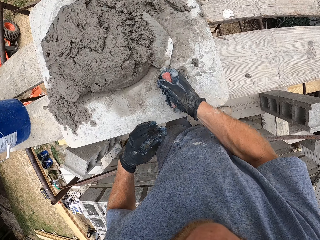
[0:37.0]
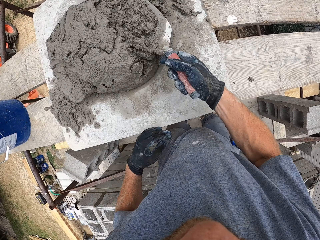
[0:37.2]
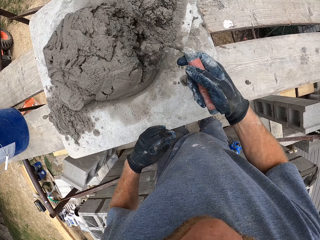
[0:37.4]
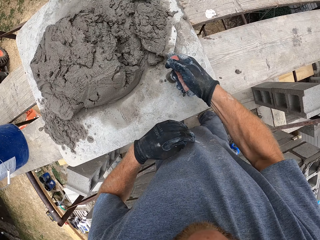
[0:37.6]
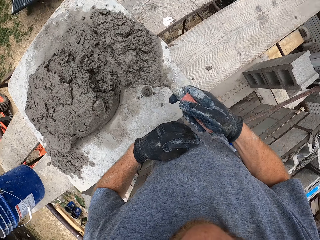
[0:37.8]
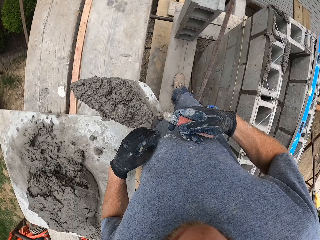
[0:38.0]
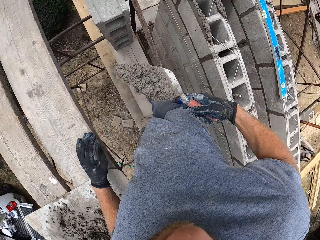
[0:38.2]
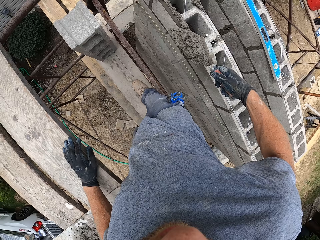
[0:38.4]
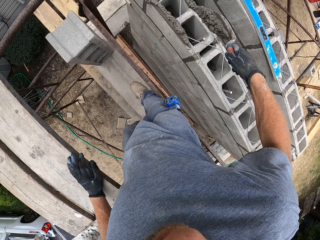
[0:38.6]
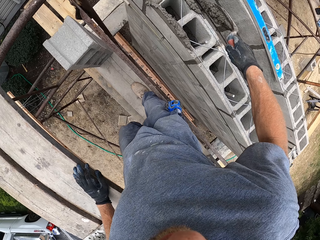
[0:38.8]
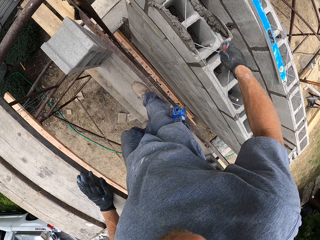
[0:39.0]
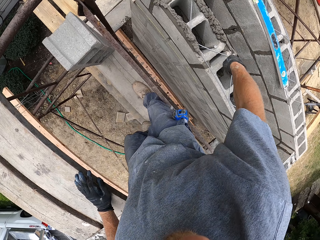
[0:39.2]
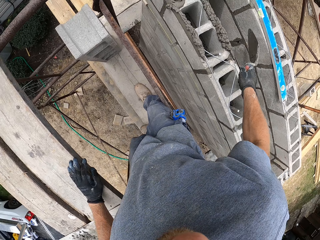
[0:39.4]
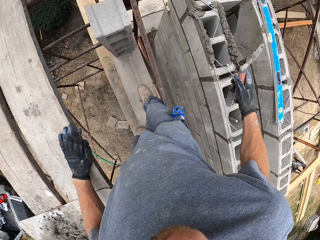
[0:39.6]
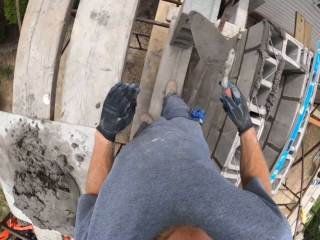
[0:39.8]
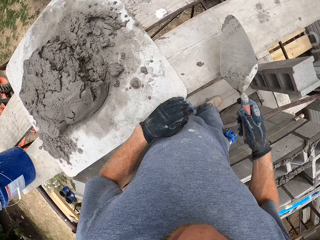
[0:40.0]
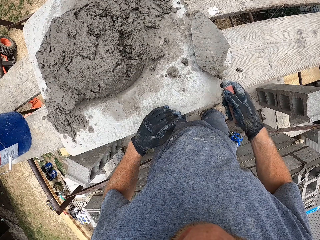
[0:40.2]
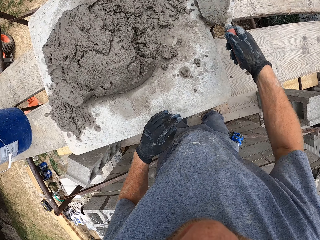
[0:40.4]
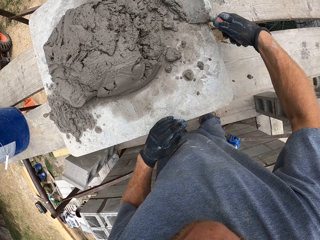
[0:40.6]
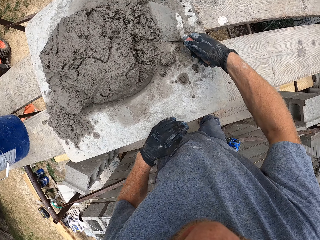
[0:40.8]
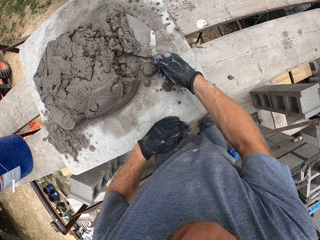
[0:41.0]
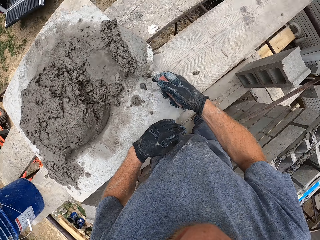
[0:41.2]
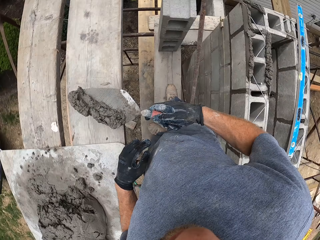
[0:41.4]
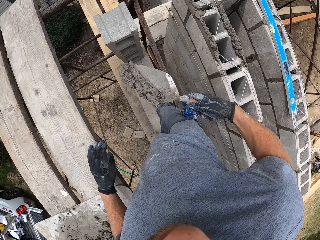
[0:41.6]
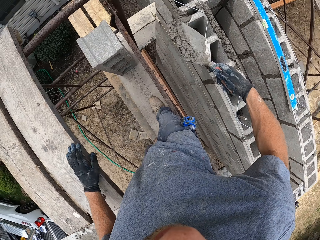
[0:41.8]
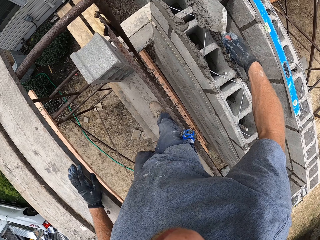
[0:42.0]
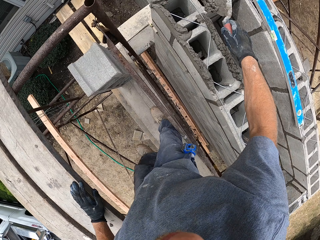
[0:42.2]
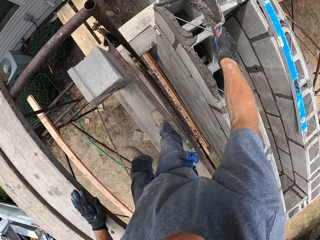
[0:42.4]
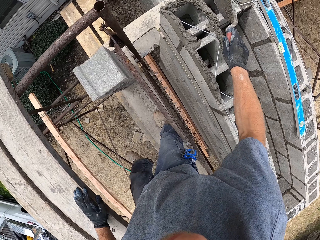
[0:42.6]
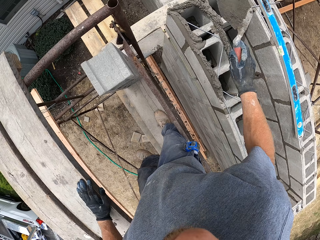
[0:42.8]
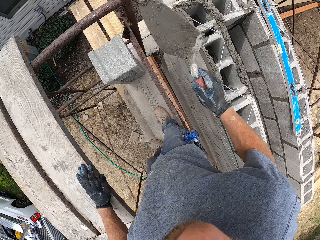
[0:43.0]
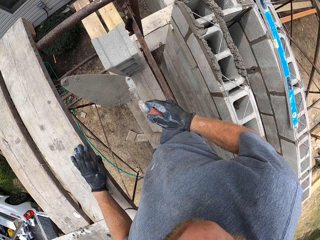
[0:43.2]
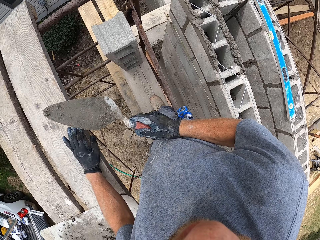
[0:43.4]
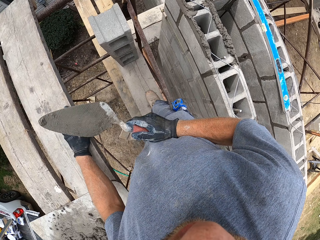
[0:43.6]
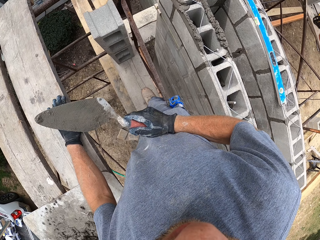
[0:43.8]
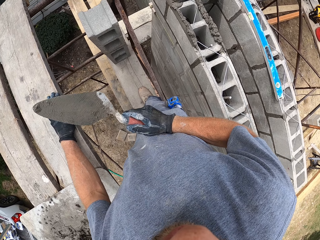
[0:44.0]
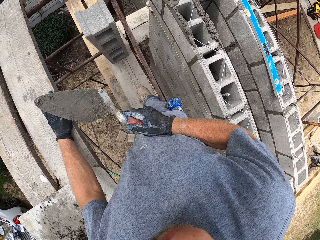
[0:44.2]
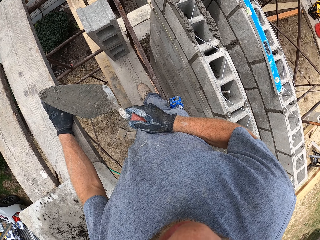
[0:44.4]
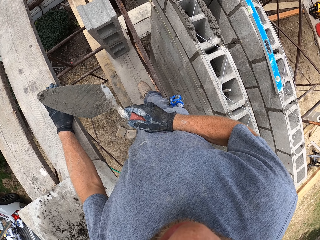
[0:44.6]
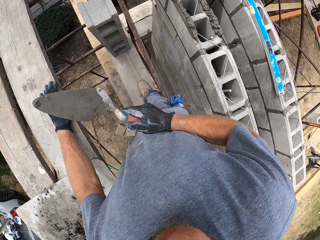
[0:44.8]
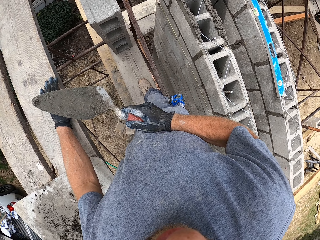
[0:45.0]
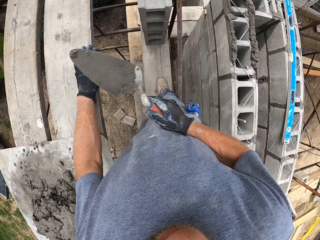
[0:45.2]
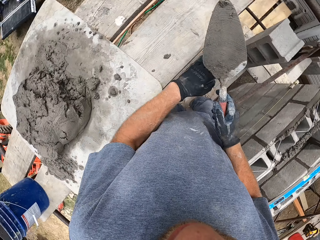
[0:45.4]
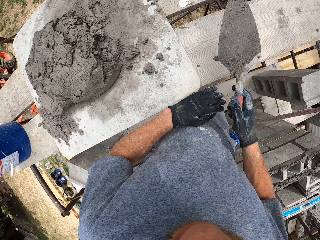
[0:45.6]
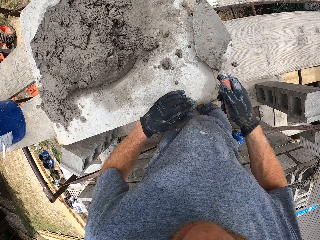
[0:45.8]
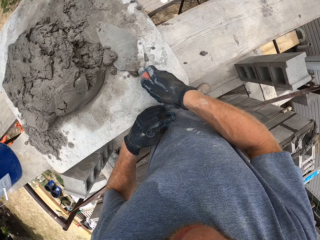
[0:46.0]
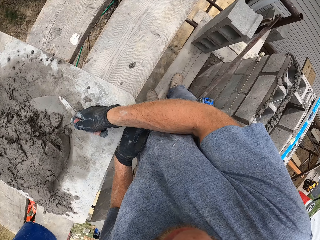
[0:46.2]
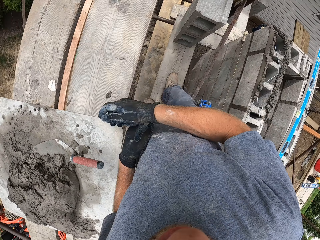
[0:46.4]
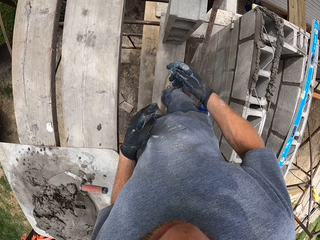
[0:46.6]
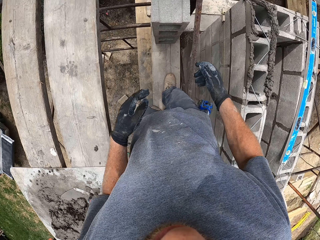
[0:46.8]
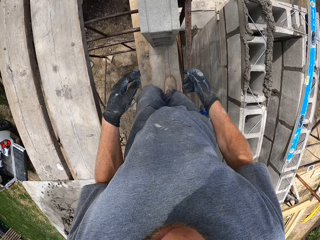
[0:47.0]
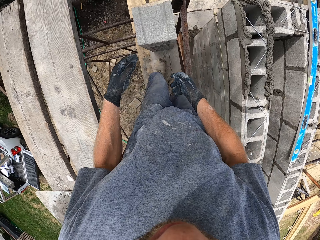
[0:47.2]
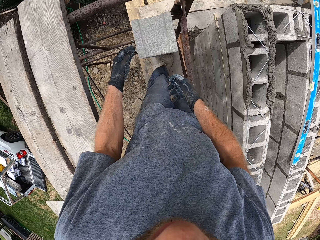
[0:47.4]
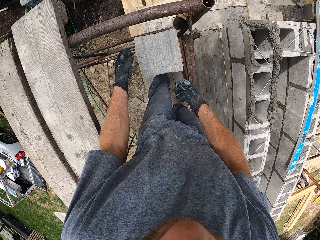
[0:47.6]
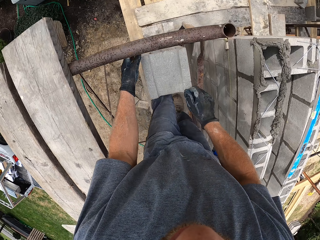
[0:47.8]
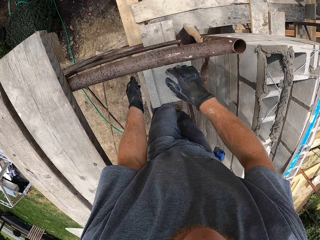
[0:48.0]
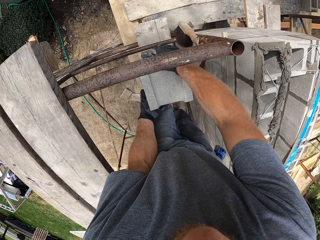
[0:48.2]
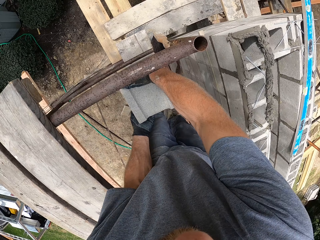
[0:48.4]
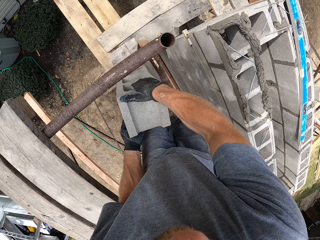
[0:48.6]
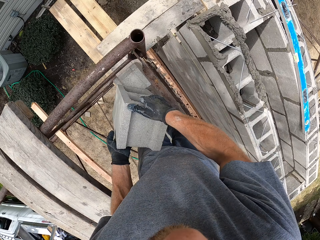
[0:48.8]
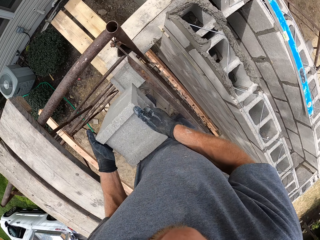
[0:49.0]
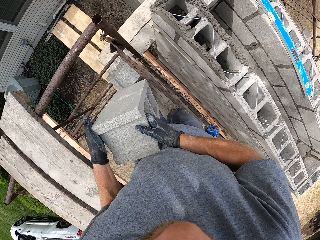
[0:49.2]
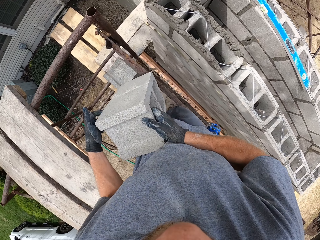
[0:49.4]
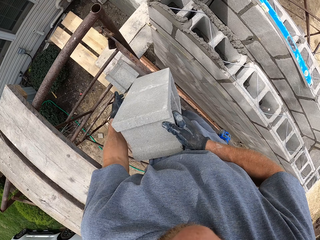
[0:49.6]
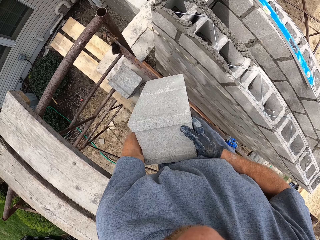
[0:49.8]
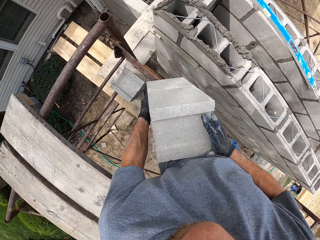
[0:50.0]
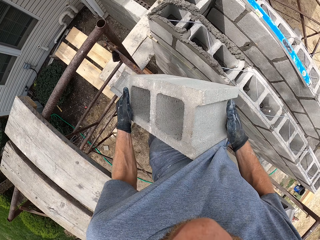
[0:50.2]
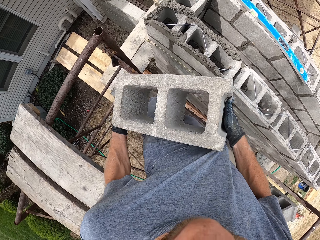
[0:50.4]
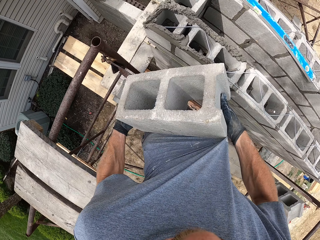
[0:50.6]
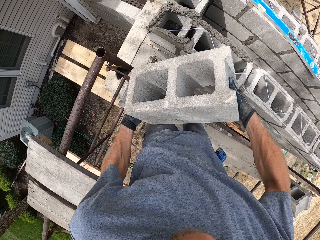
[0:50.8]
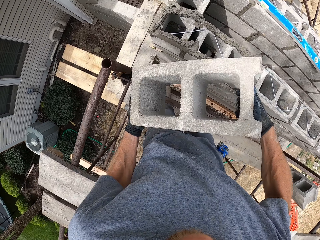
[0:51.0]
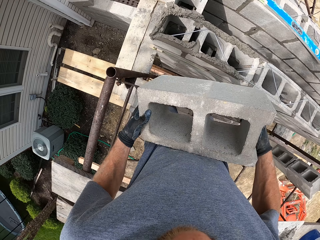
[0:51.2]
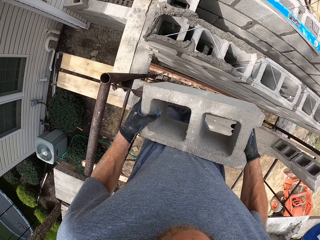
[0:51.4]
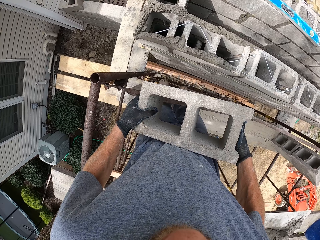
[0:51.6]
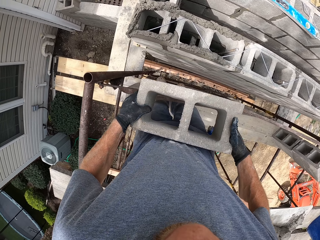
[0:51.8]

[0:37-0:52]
The camera wearer scoops cement mortar again. They apply the cement mortar to the brick. They scoop cement mortar. They apply the cement mortar to the brick. They pause for a bit. They drop the trowel on the plank. They move. They pick up a brick.

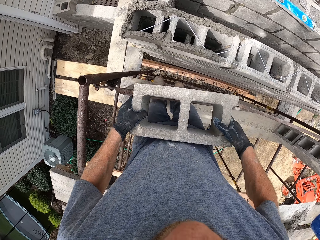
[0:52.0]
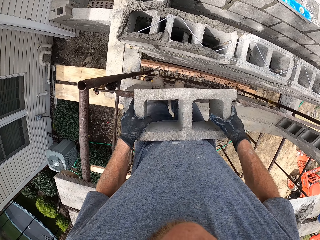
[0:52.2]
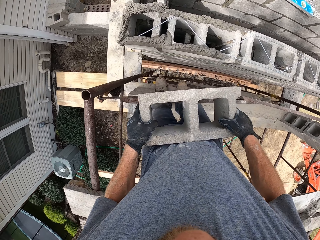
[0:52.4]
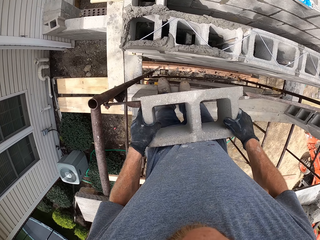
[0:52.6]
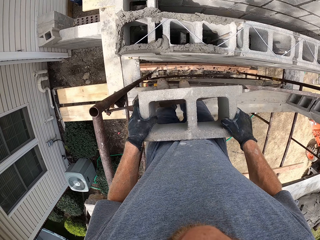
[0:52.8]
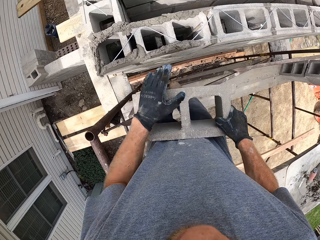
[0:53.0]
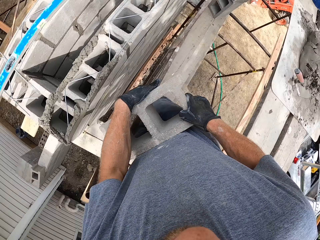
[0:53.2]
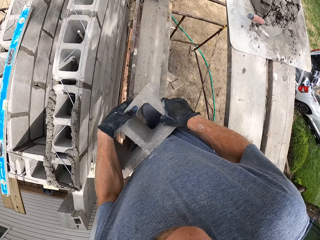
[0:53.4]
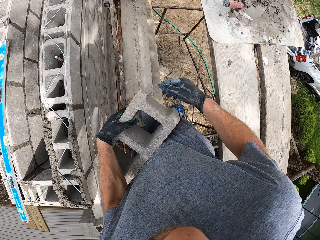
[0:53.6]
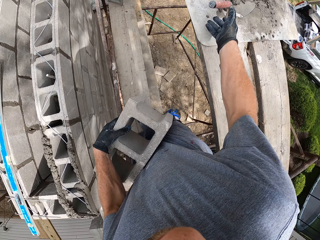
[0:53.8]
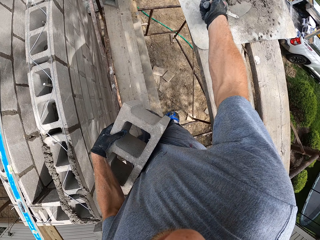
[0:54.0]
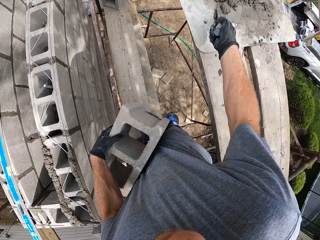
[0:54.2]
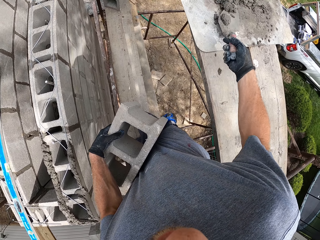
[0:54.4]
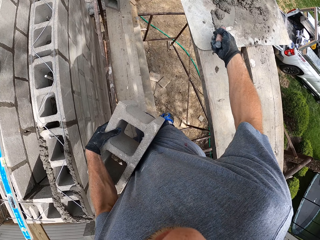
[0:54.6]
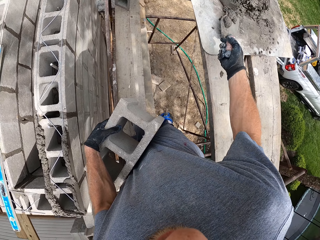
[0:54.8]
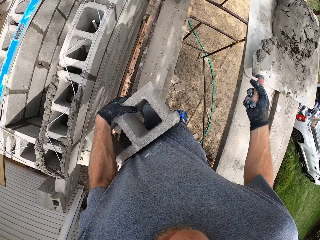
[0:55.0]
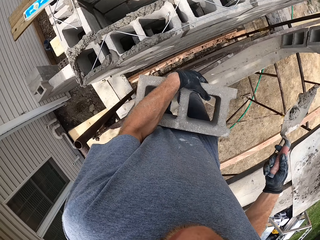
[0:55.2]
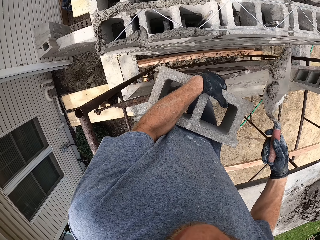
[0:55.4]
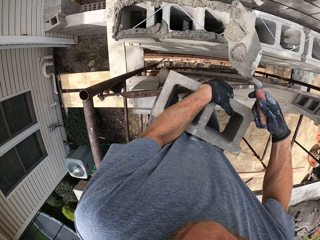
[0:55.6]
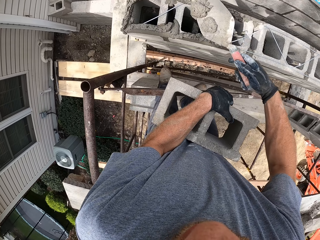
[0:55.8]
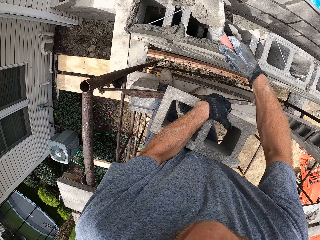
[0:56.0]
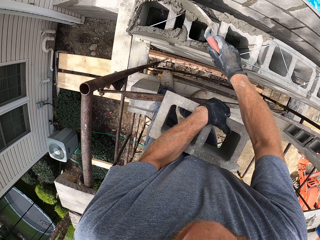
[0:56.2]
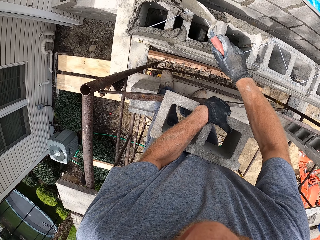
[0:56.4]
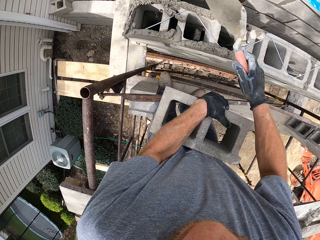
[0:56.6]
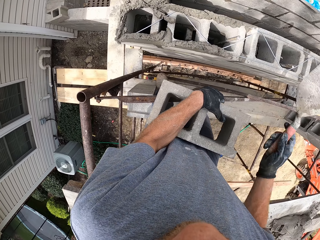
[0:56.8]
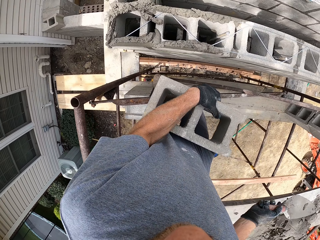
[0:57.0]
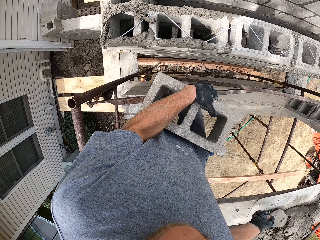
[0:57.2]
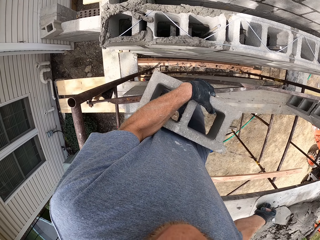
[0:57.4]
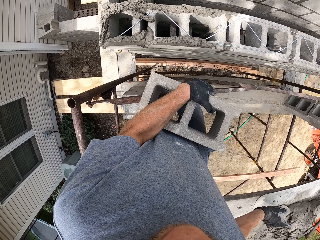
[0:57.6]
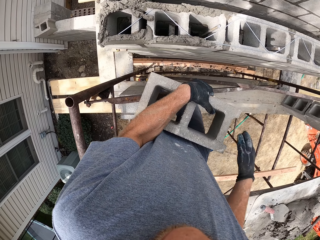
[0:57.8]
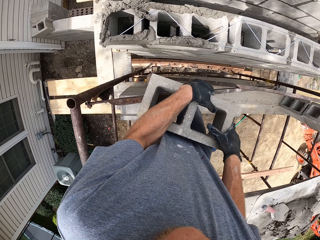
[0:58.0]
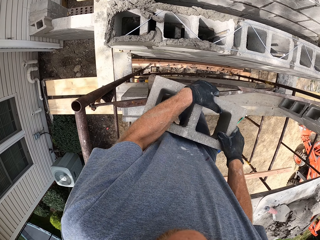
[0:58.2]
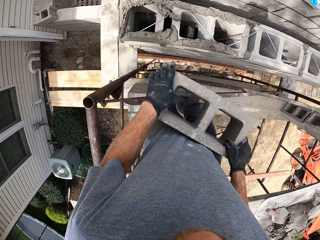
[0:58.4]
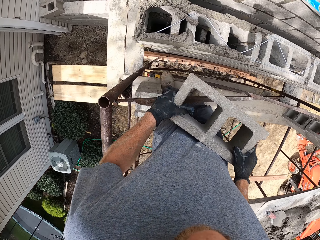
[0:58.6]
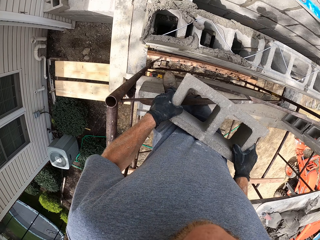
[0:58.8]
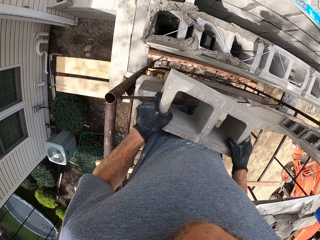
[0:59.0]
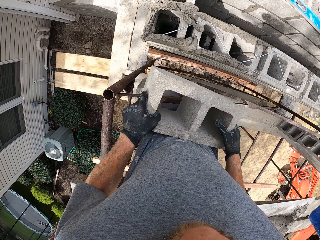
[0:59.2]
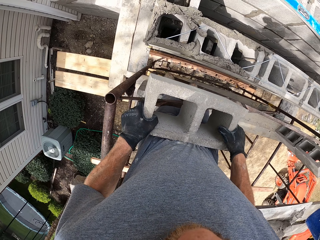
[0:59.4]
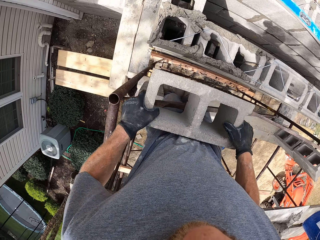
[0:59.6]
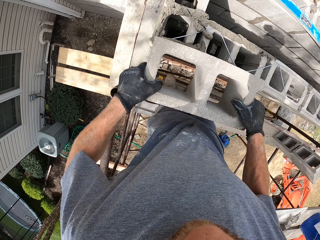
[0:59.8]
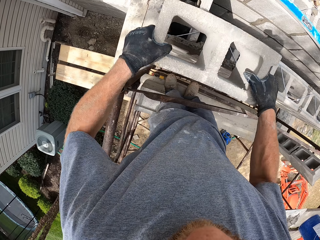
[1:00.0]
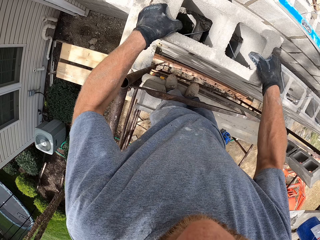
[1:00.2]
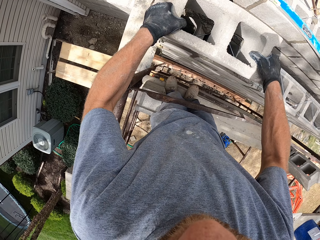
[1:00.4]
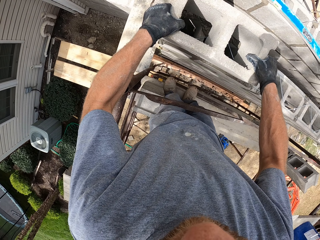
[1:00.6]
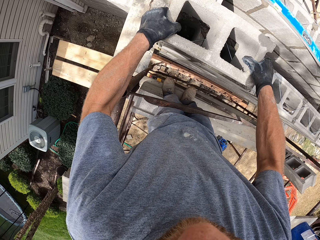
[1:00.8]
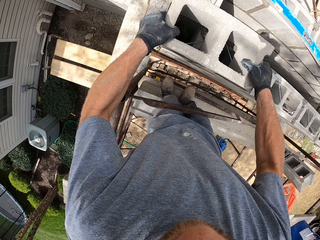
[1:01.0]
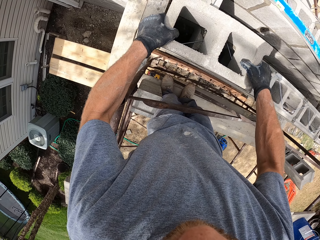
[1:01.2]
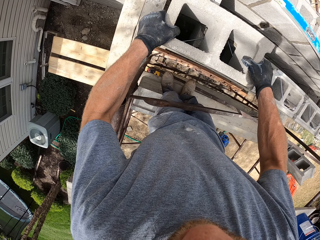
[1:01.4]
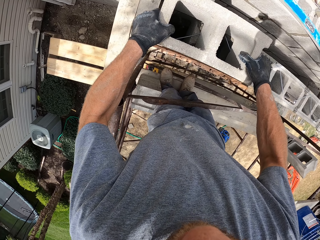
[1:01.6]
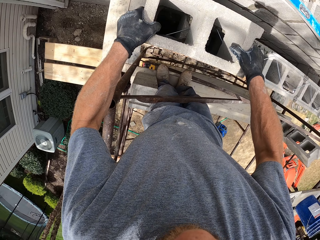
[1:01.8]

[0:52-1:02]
The camera wearer picks up the trowel with cement mortar in it. They hold the trowel. They scoop cement paste. They apply the cement mortar on the first brick. They drop the trowel back on the plank. They attach the second brick to the first one.
